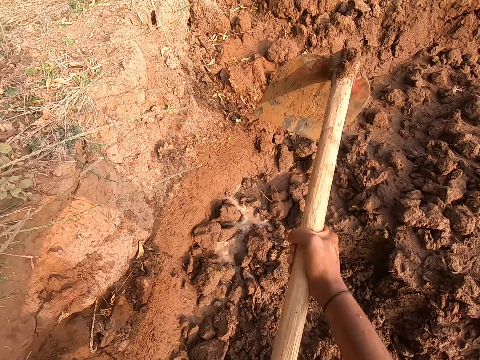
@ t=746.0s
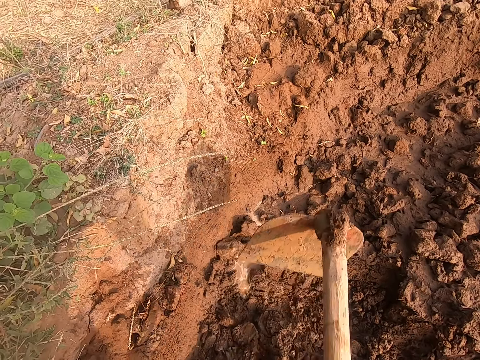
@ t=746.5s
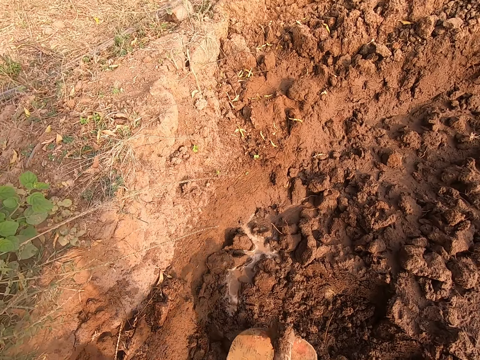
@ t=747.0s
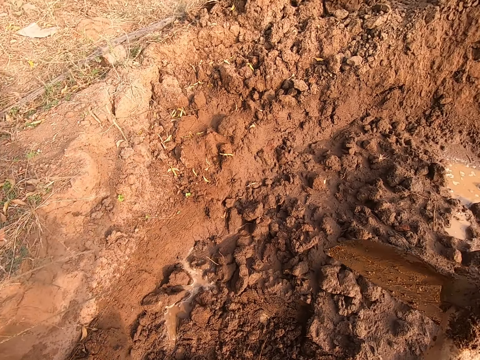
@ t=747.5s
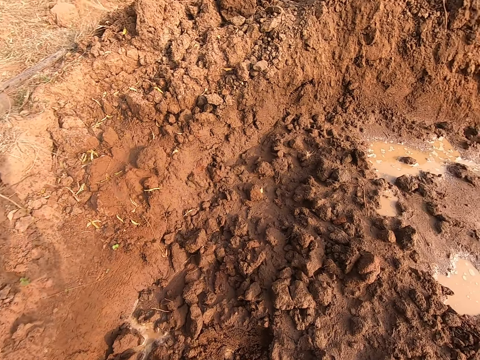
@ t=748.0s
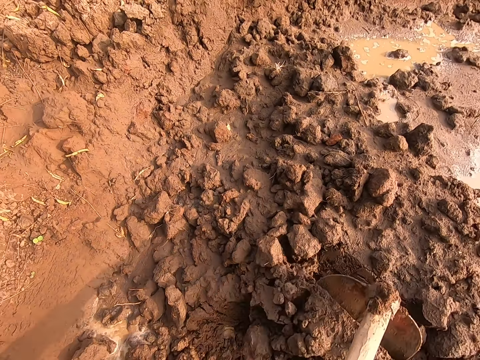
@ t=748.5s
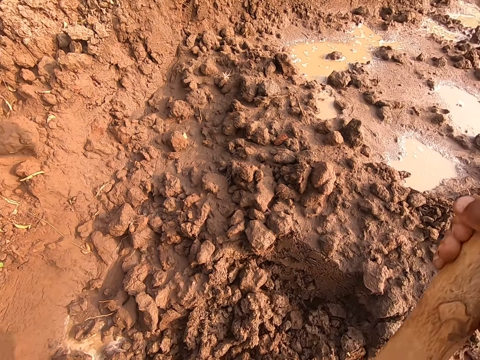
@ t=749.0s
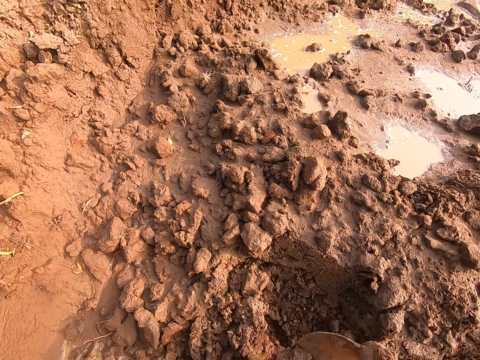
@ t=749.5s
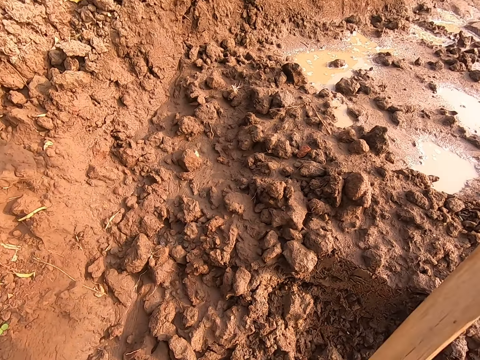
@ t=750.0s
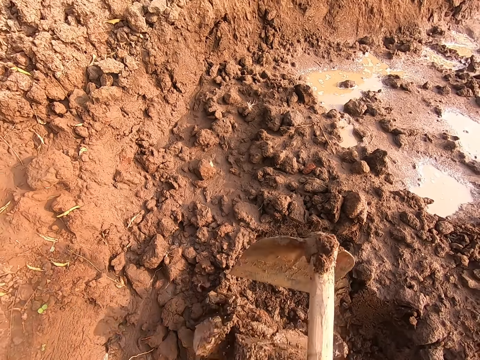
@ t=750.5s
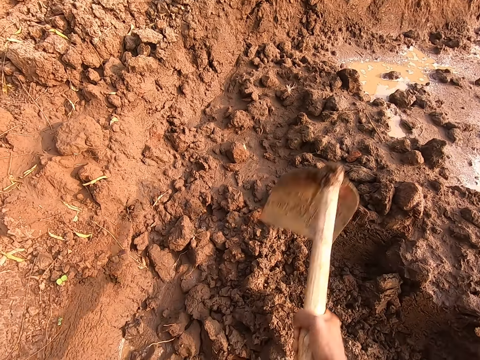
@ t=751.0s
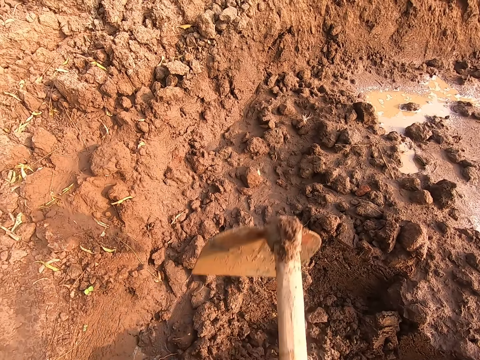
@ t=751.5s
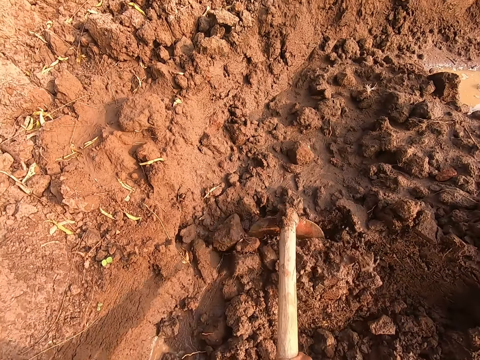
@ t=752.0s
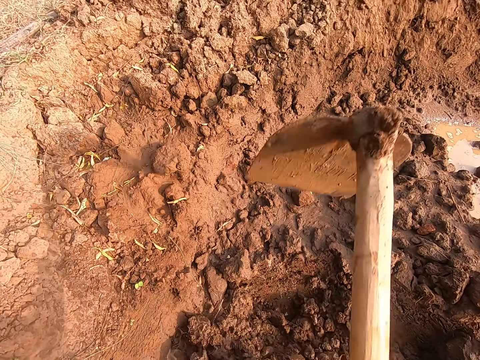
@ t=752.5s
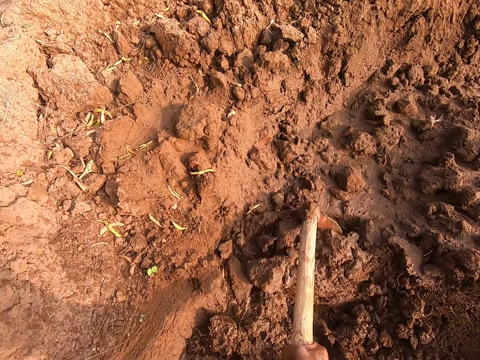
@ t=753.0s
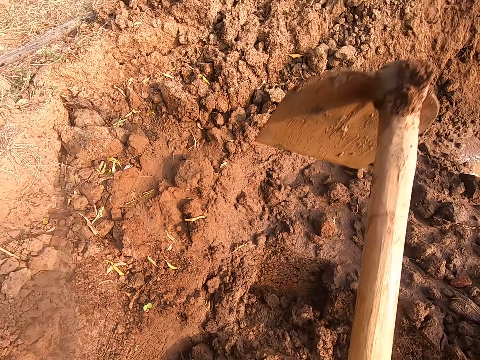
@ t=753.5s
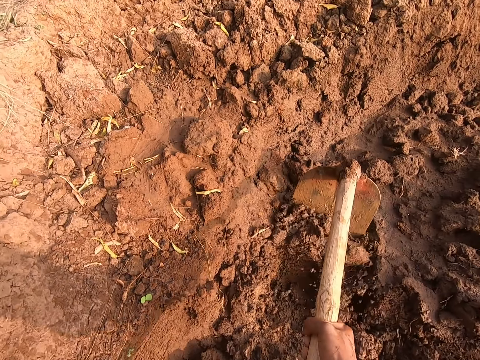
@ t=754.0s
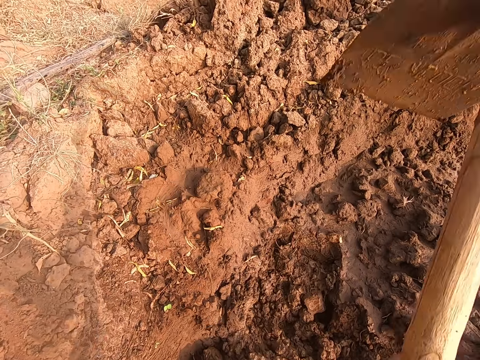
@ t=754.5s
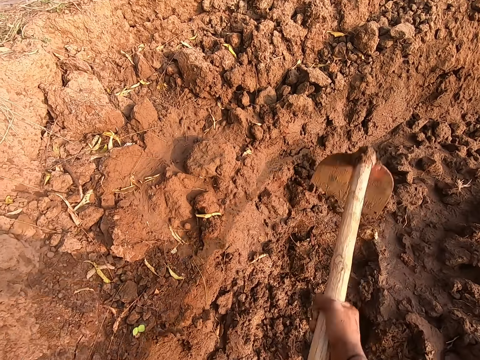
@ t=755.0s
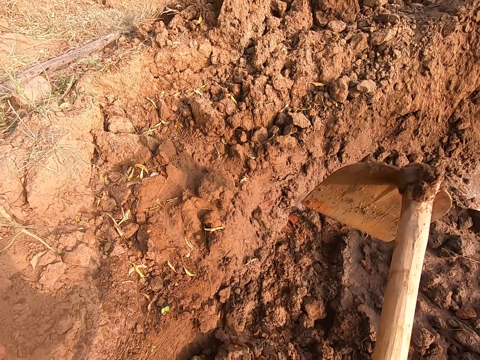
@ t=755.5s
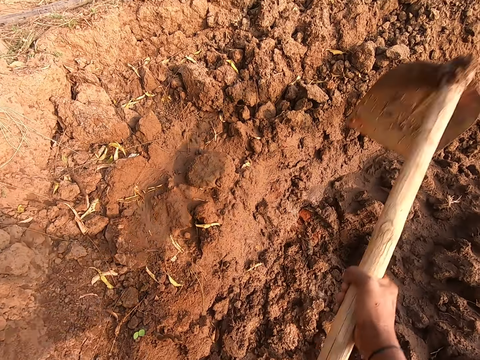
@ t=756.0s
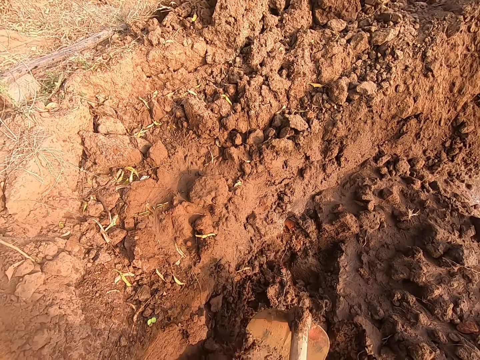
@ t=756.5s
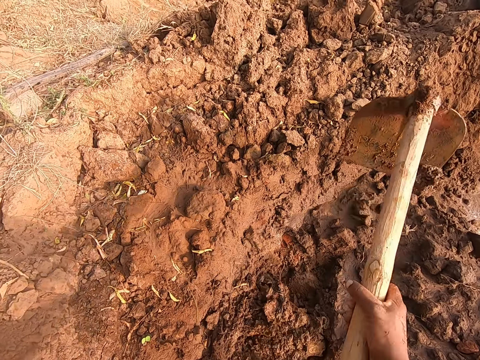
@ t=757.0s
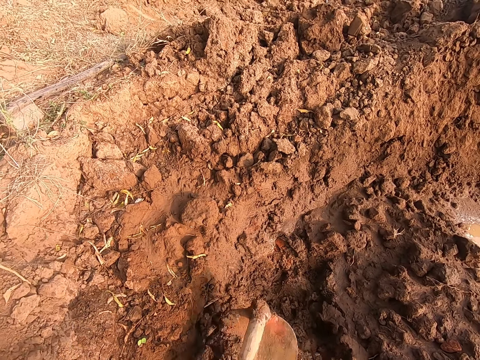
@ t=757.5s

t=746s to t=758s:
The camera wearer digs the ground with the hoe in his hands.

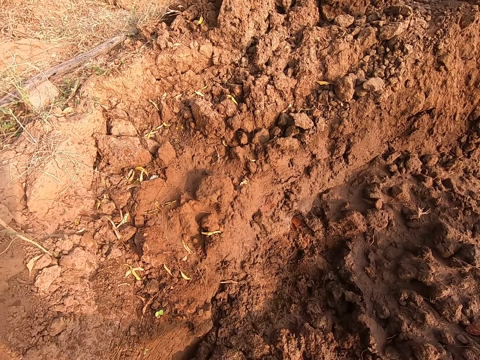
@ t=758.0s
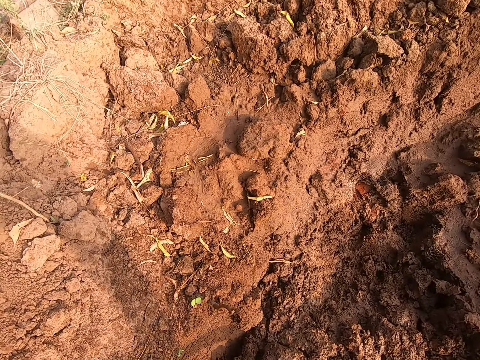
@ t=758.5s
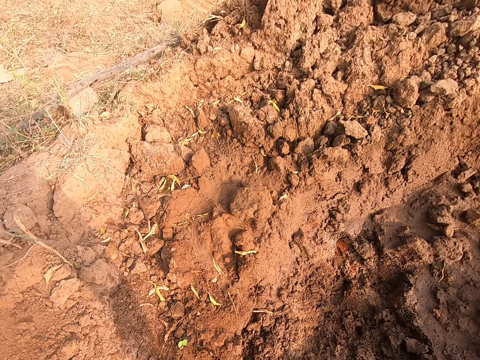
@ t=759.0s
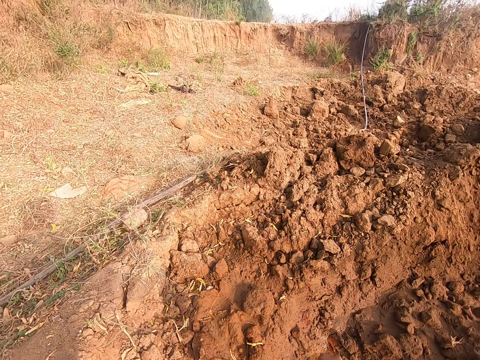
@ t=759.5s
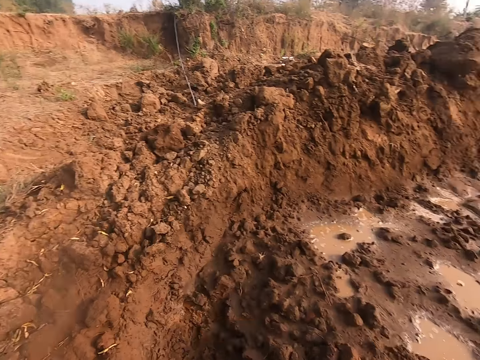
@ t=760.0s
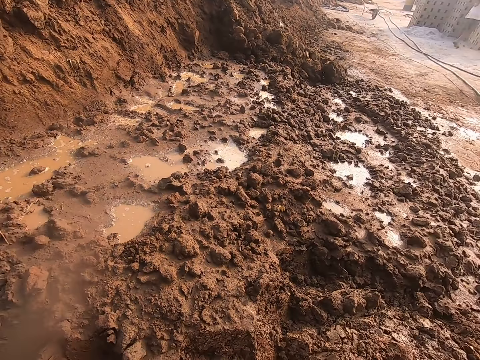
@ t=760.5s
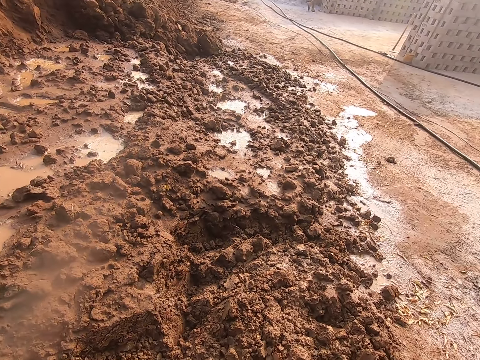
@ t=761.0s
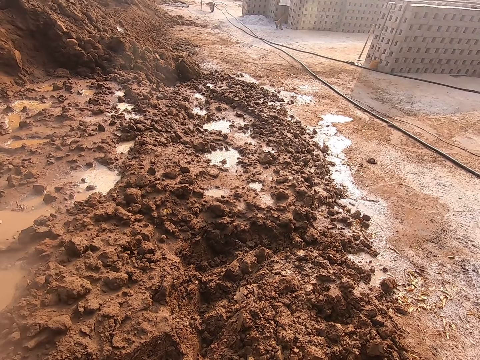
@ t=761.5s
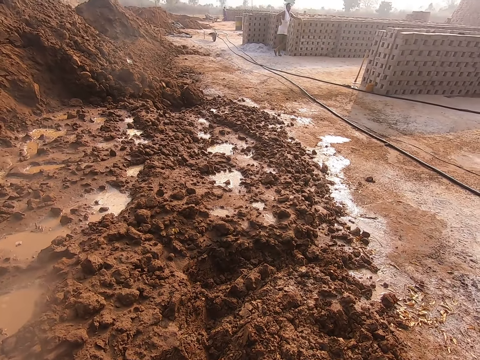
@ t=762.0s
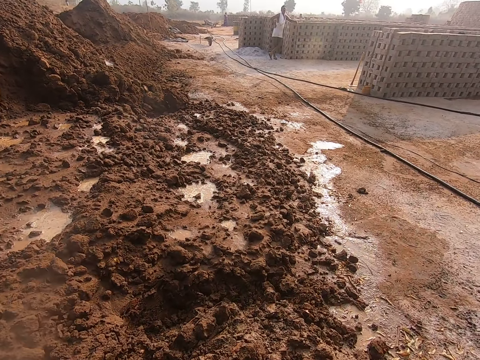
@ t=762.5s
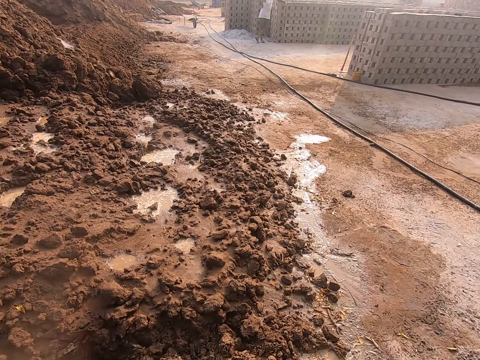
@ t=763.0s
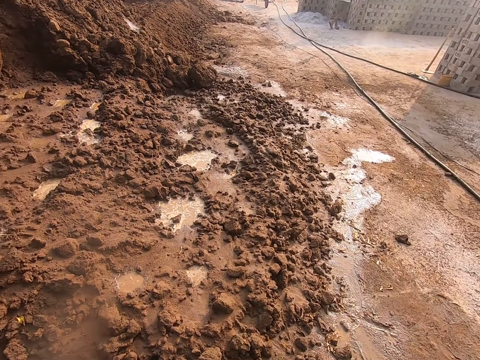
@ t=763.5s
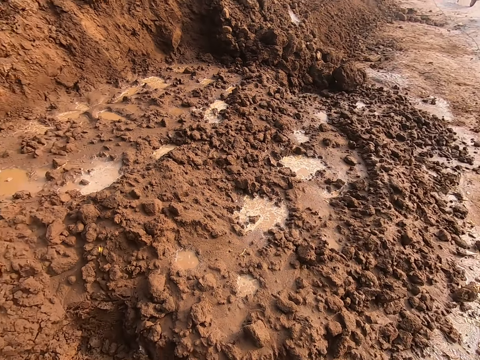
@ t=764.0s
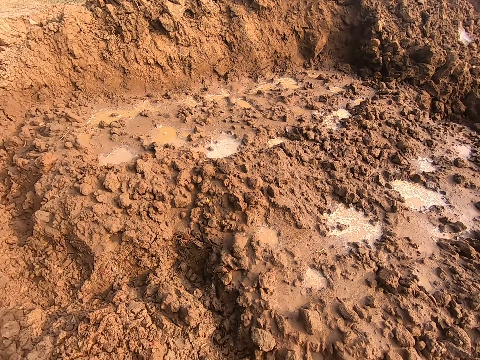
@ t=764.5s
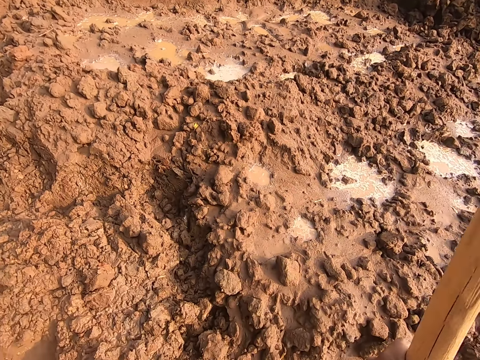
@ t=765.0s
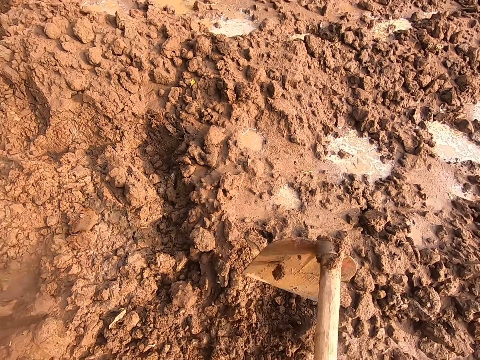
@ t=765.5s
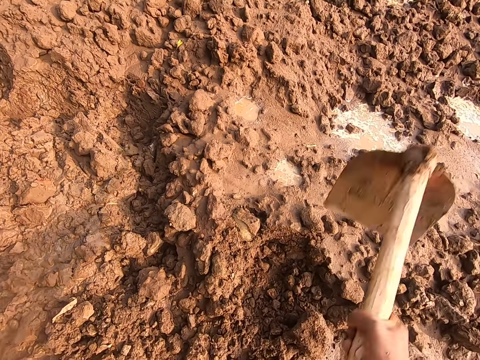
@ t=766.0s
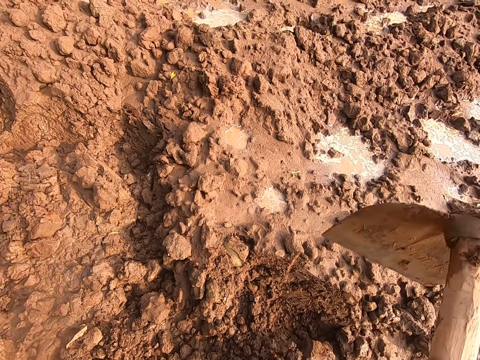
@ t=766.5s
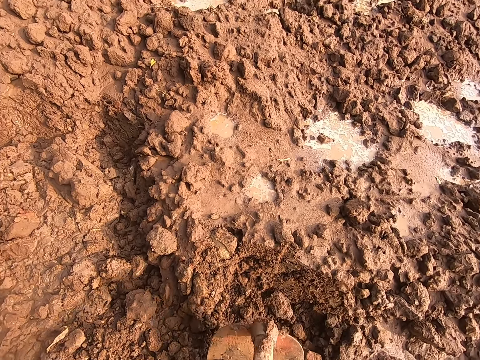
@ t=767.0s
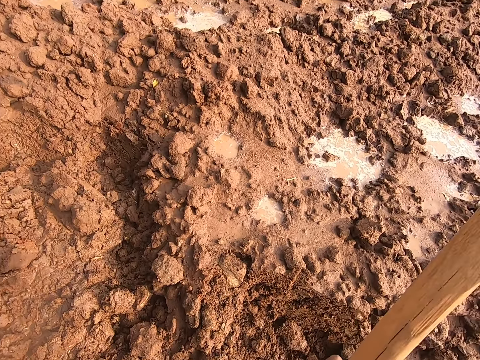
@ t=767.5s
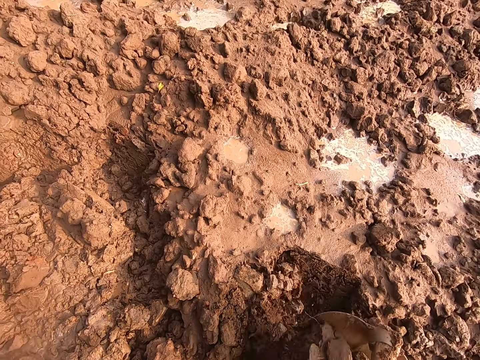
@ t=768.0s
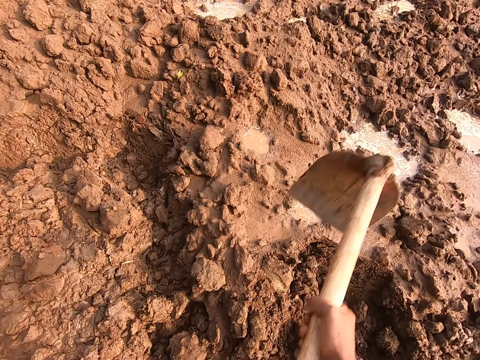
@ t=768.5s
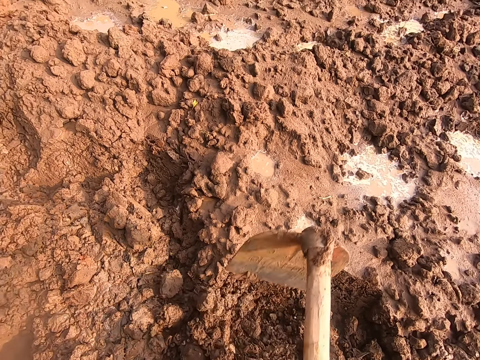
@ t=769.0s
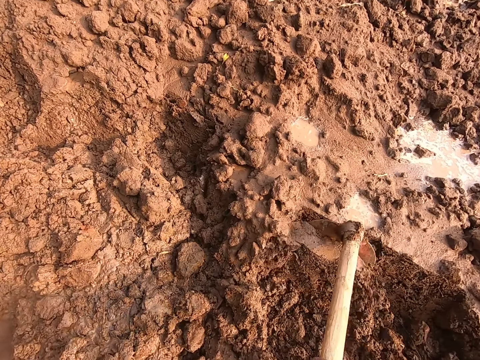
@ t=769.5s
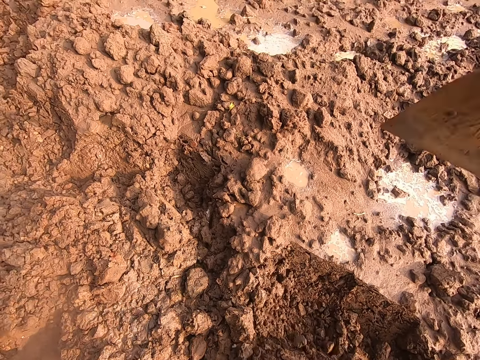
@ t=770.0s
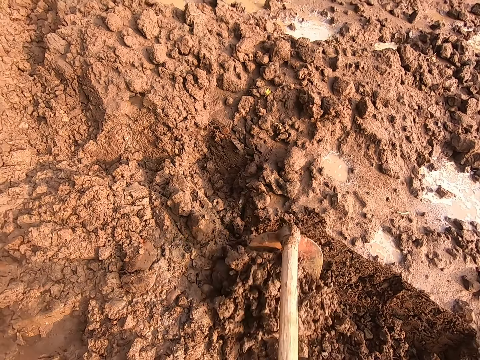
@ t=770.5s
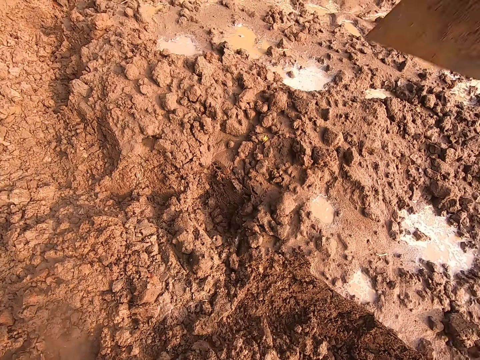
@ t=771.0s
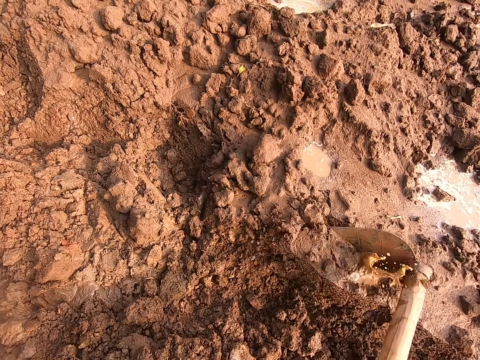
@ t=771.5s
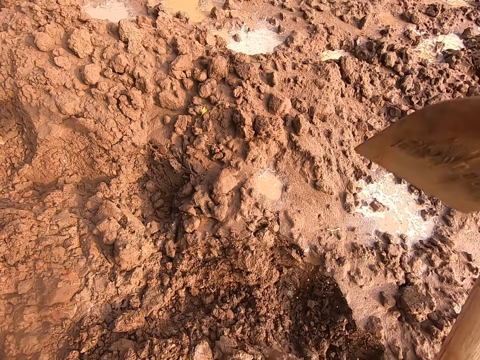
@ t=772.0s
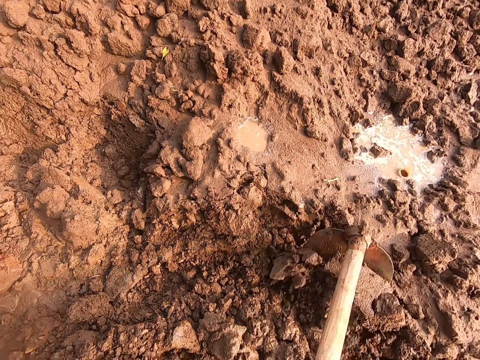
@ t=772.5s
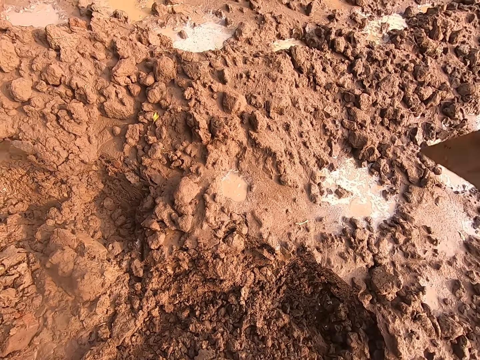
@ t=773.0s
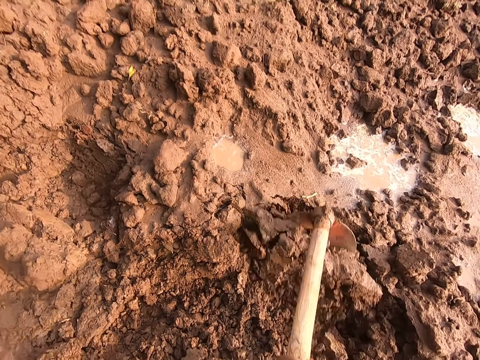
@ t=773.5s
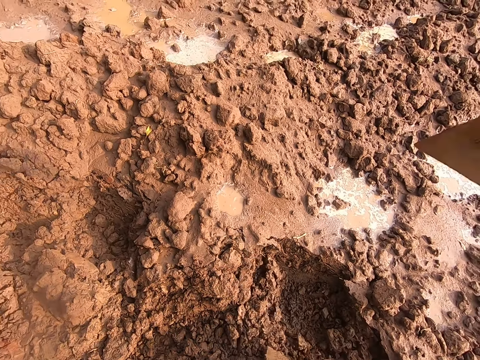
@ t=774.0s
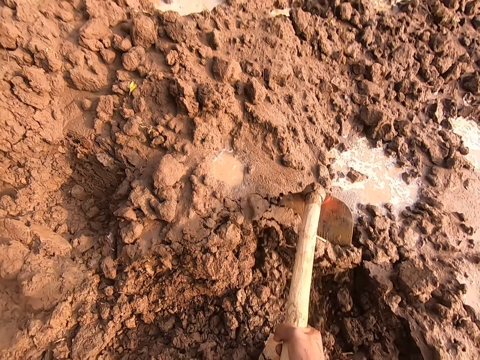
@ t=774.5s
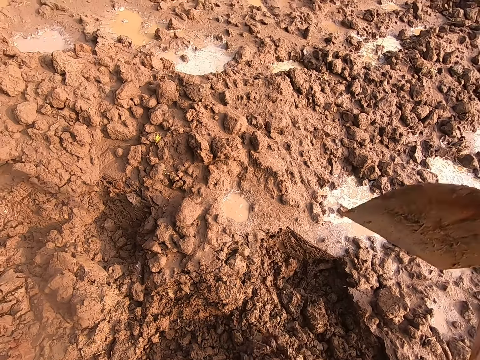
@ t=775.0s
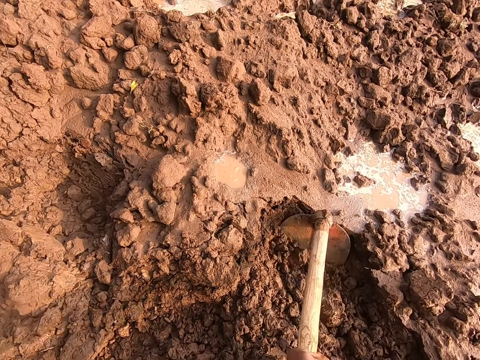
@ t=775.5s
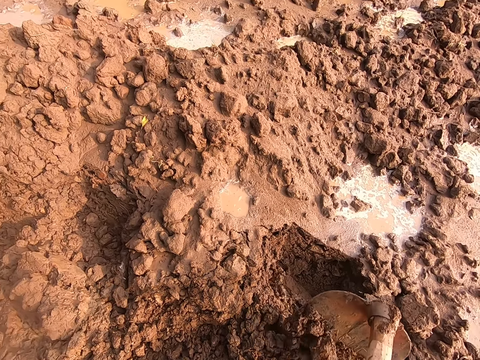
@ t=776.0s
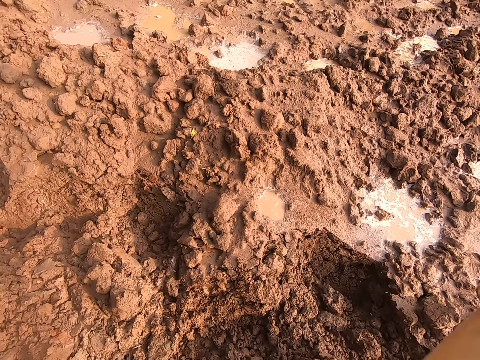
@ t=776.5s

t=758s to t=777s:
The camera wearer throws away a dirt in his right hand. He looks around. He digs the ground with the hoe in his hands.
